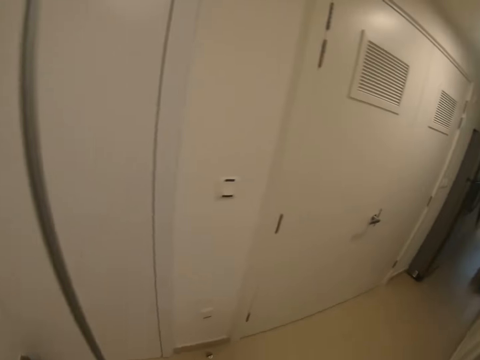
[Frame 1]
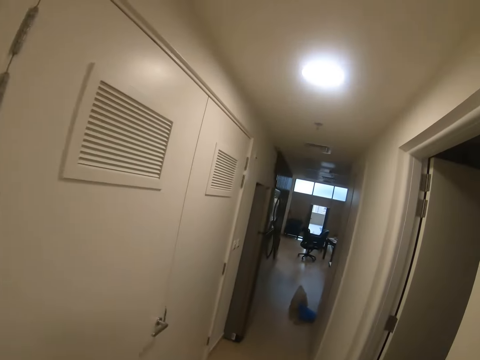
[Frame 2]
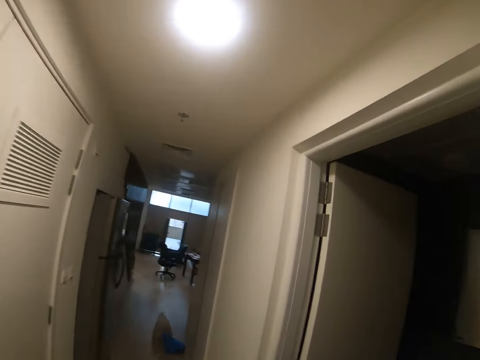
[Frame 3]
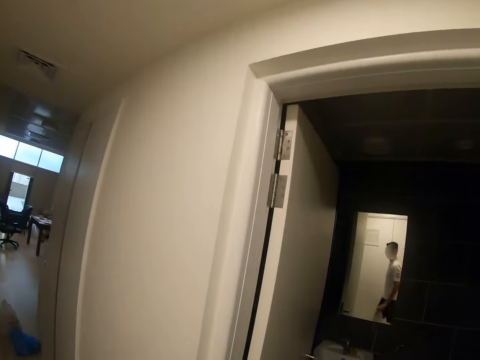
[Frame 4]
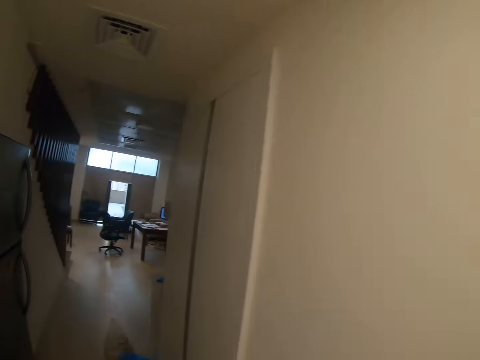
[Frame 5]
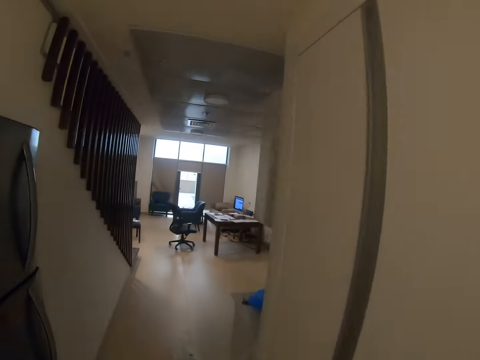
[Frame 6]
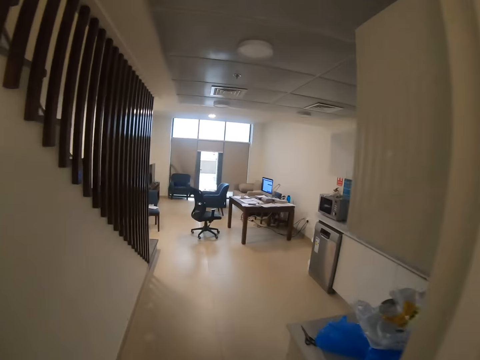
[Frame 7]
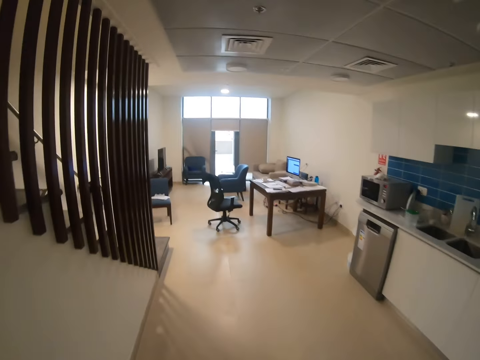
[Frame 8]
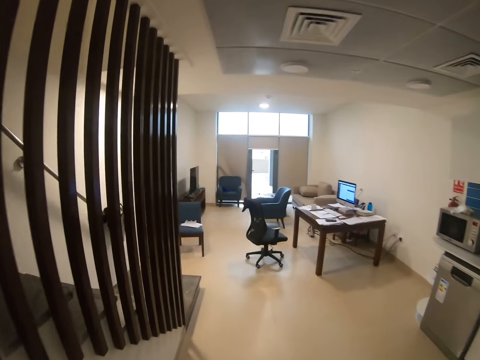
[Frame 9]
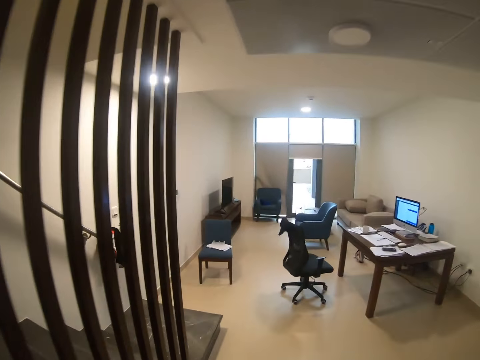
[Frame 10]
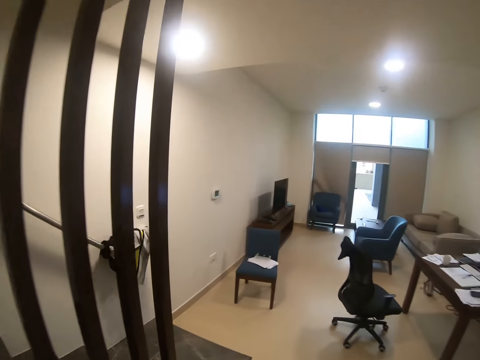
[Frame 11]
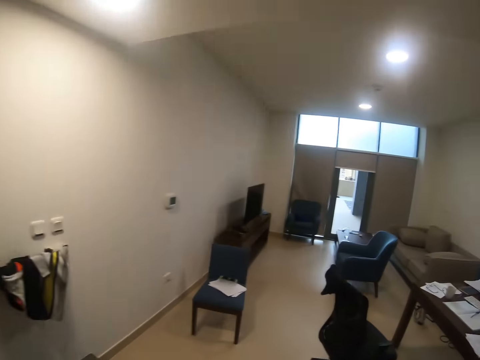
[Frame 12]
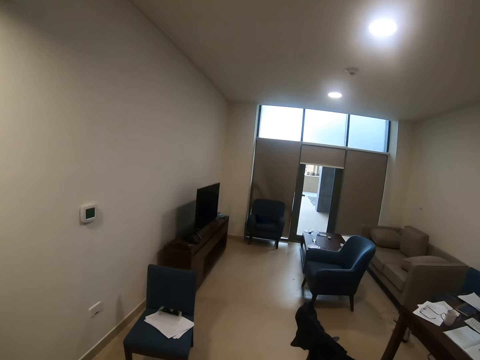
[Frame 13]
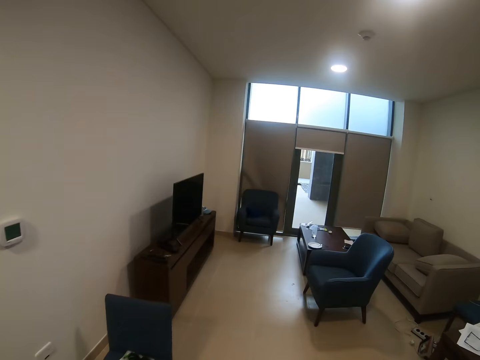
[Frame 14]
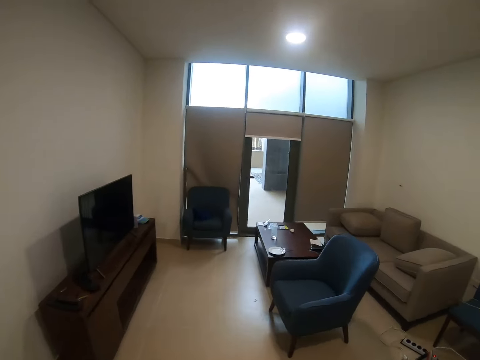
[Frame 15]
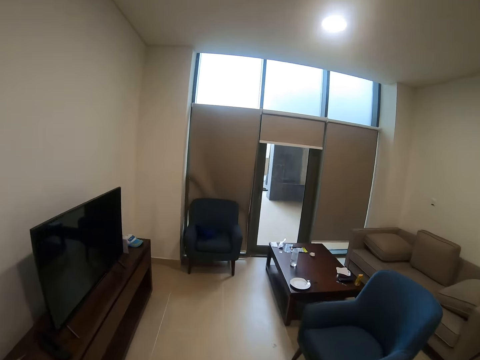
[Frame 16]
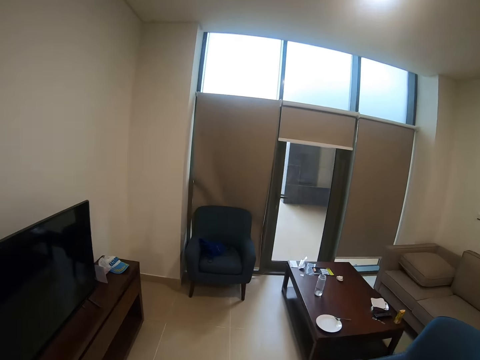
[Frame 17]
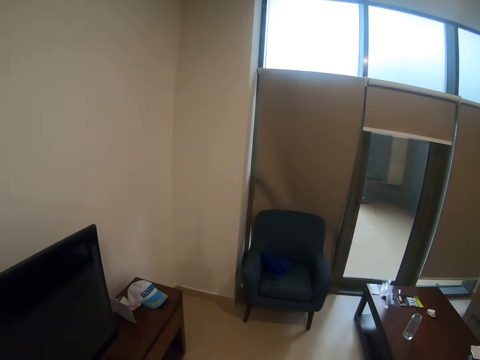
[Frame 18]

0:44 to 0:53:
The camera wearer turns around the house. They walk along the house.

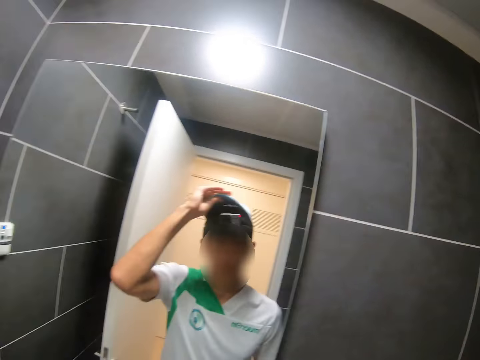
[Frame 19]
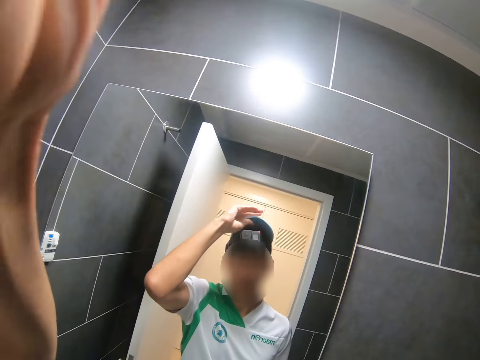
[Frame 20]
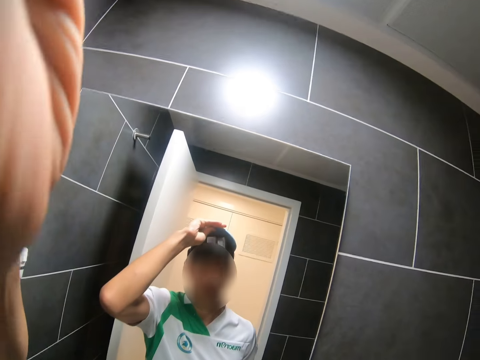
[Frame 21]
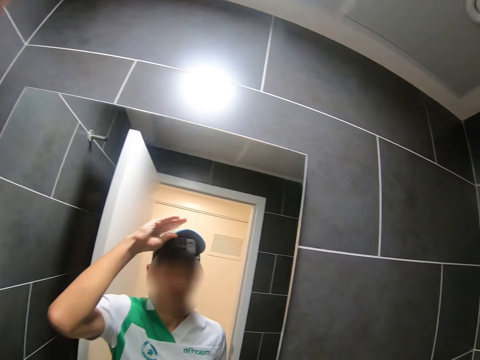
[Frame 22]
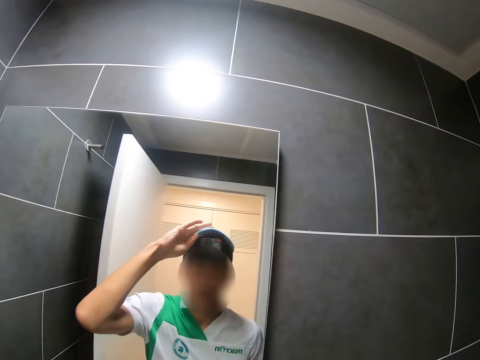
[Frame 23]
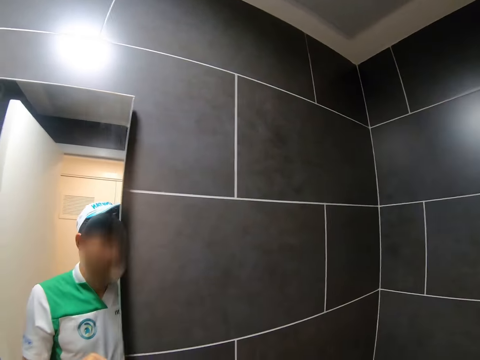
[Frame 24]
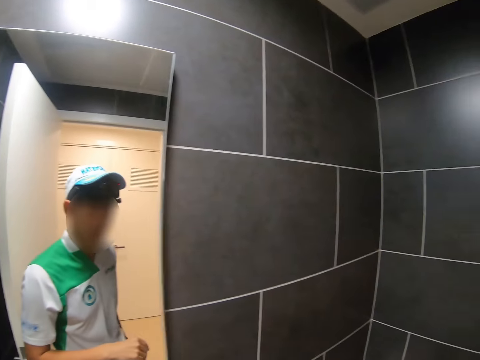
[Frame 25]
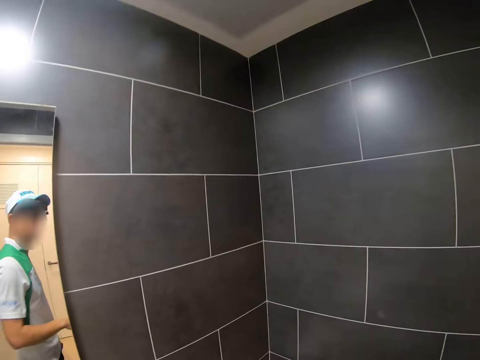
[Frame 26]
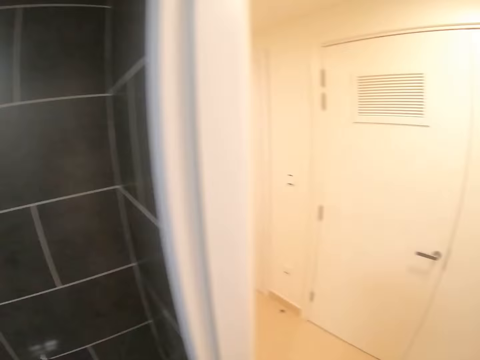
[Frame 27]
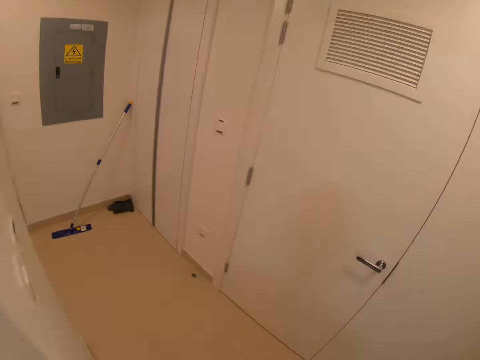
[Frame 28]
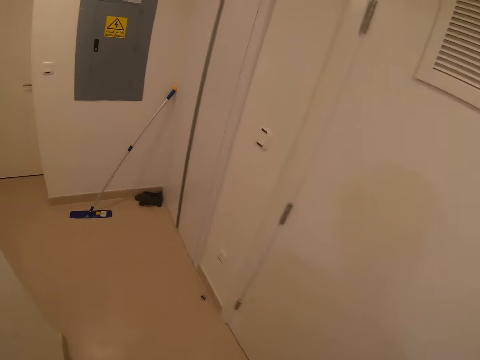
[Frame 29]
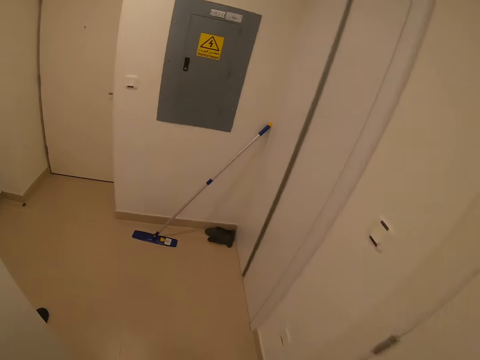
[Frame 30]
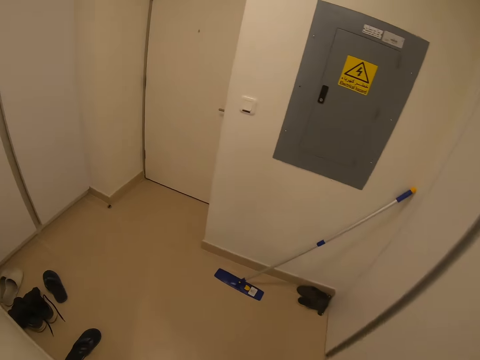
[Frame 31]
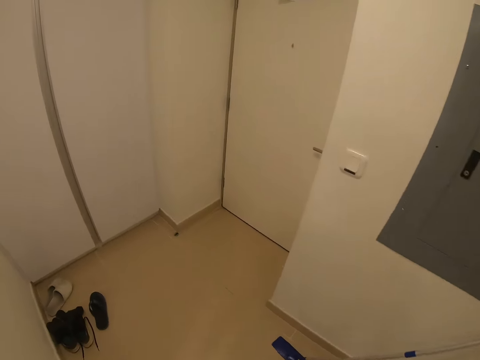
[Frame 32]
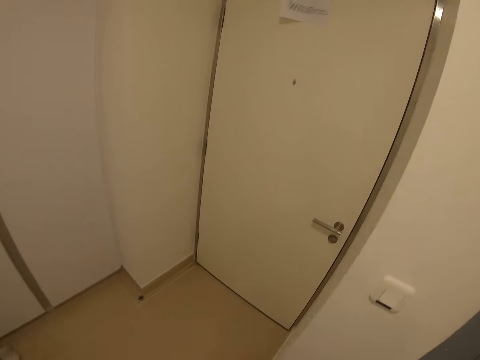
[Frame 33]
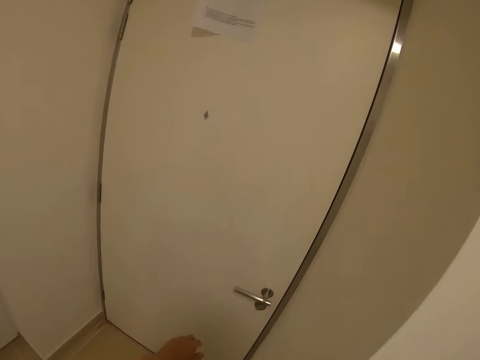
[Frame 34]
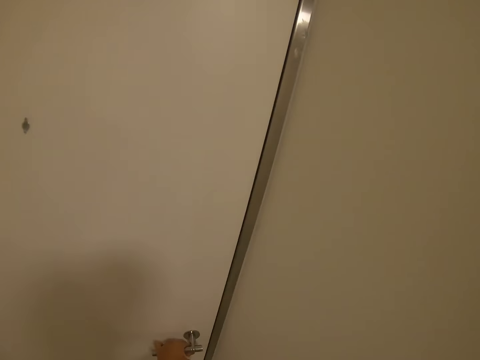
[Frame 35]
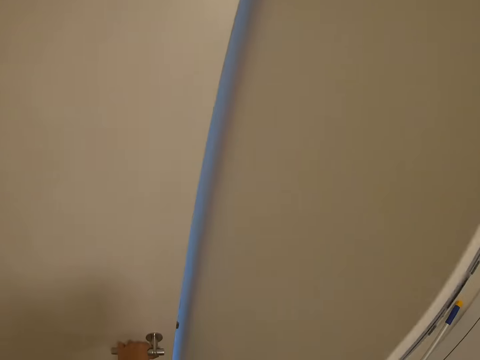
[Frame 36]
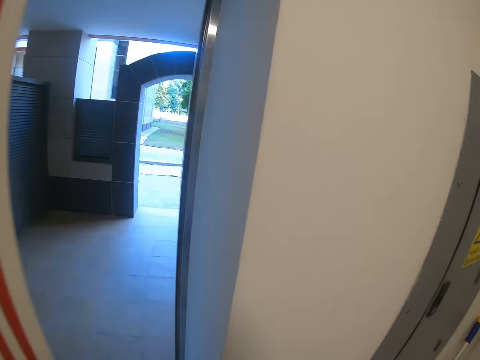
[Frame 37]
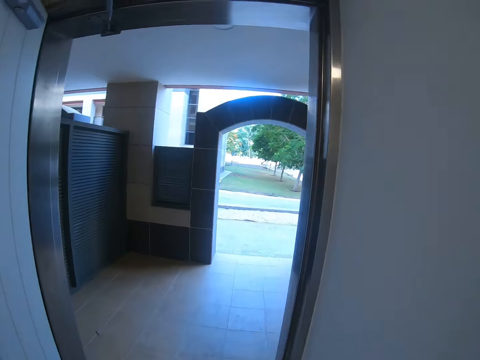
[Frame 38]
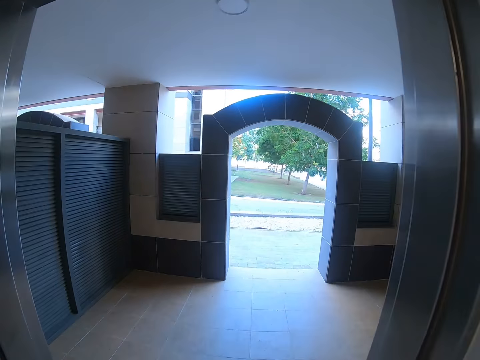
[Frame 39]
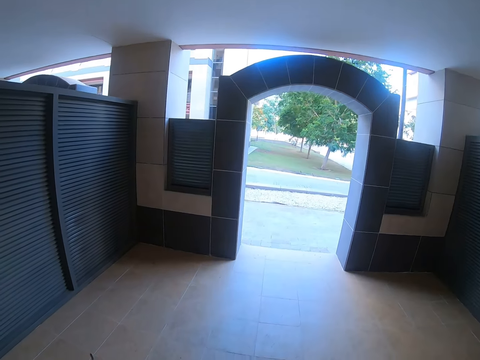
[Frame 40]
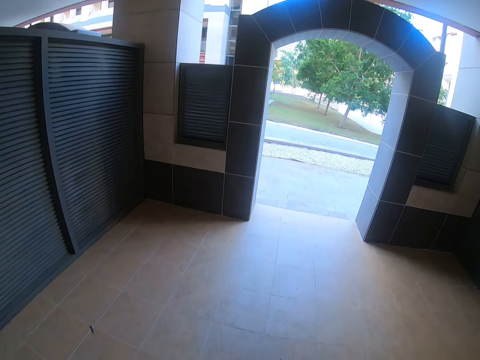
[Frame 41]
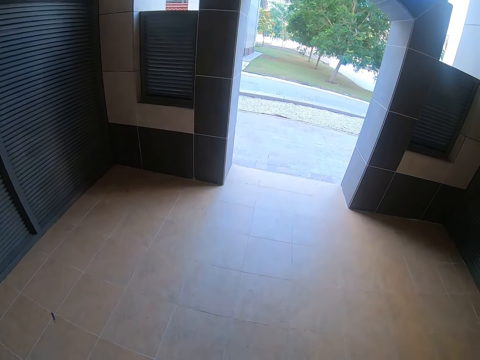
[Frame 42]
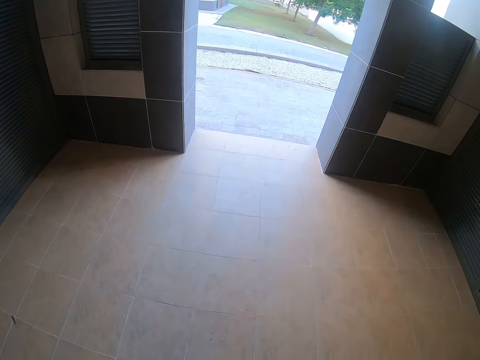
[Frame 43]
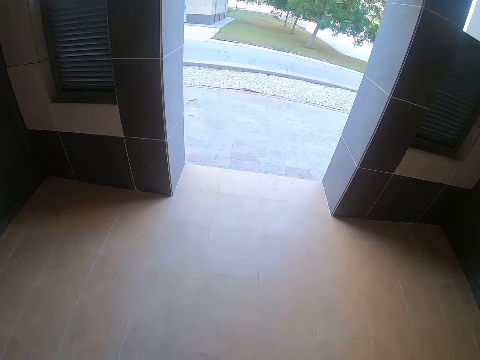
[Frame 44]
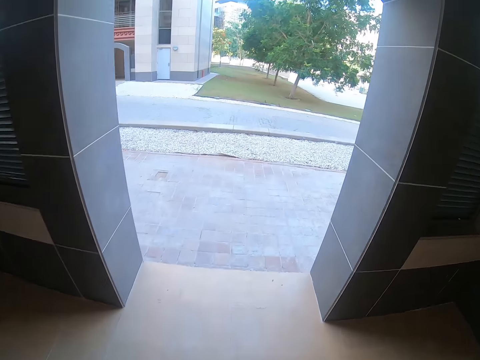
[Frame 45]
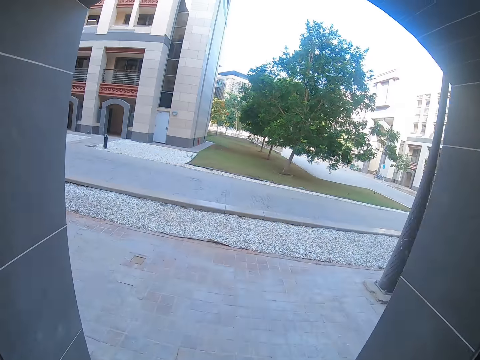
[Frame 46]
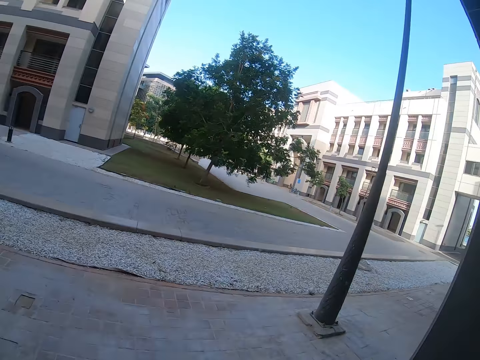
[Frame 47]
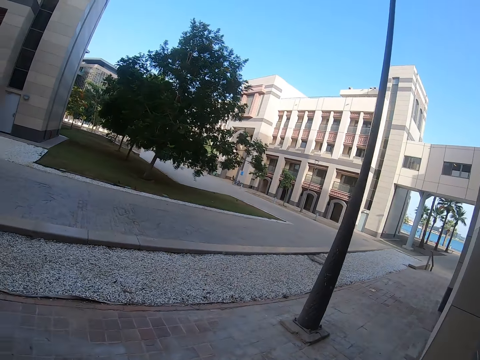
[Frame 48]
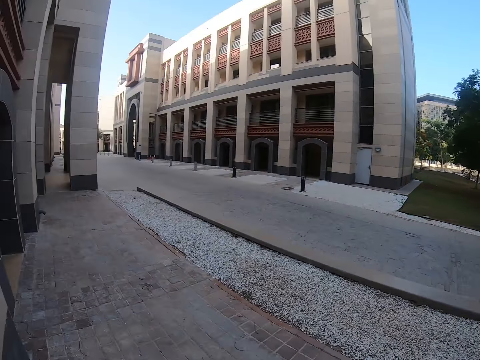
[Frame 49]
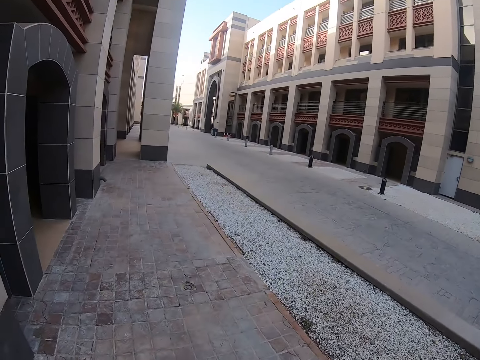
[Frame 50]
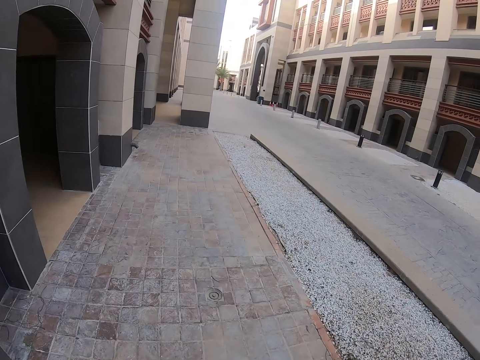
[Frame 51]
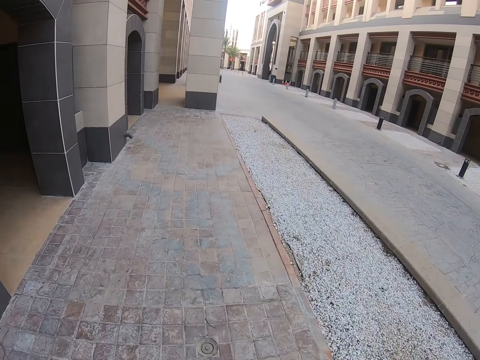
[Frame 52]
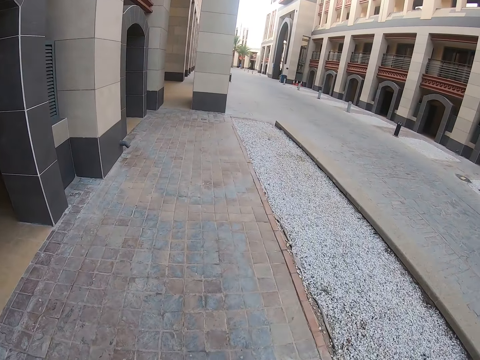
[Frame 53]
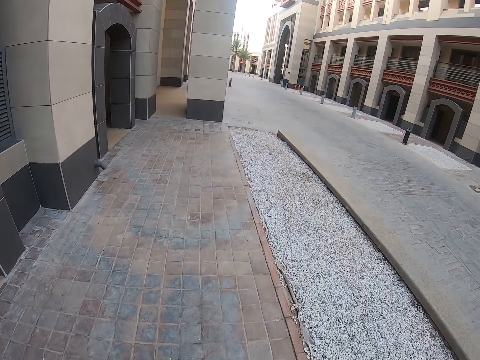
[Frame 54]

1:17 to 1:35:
The camera wearer wears the hat well. They walk out of the washroom. They open the door. They walk outside. They look both sides of the driveway and walk along the driveway. They walk around the street.
